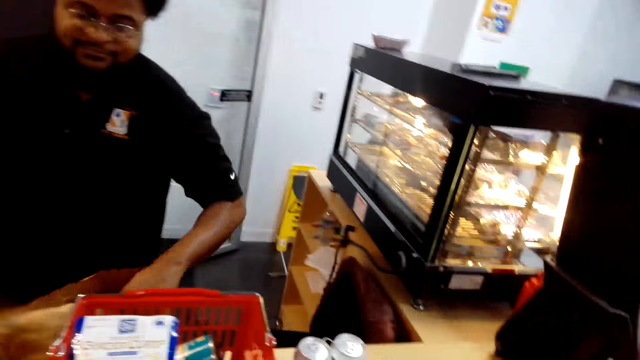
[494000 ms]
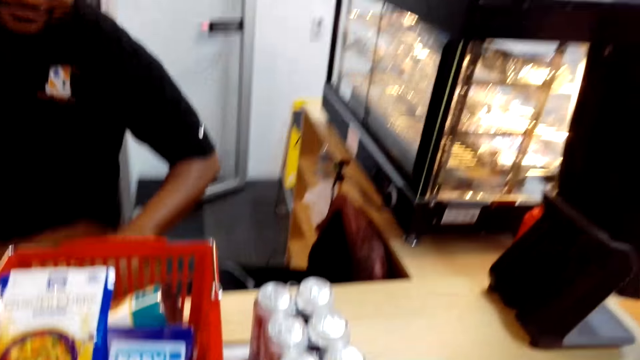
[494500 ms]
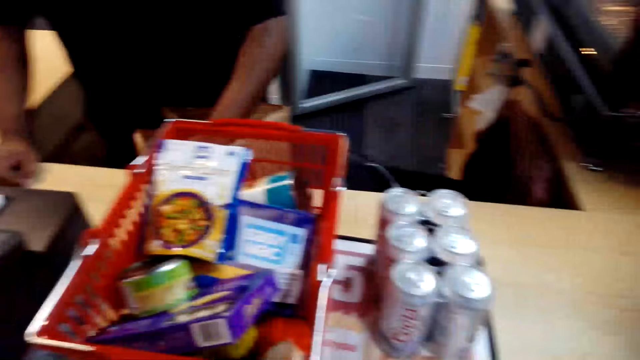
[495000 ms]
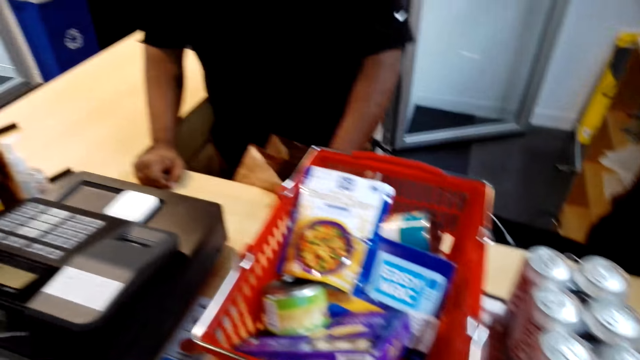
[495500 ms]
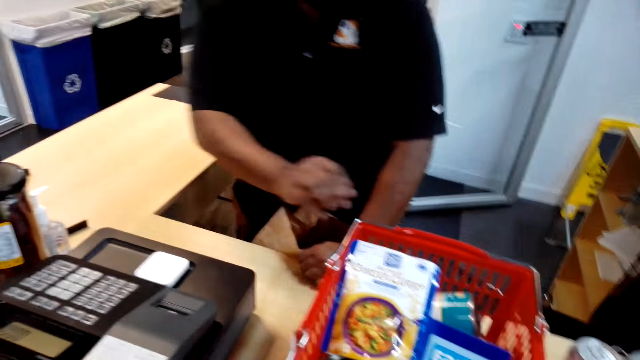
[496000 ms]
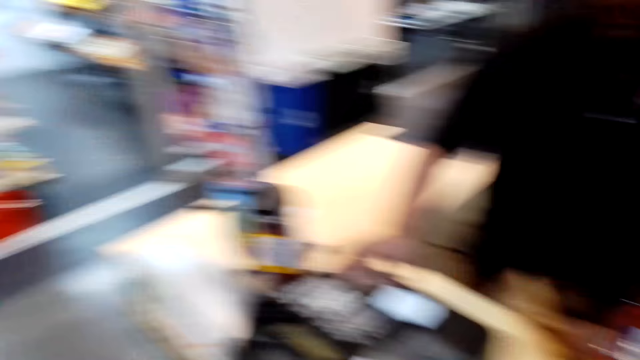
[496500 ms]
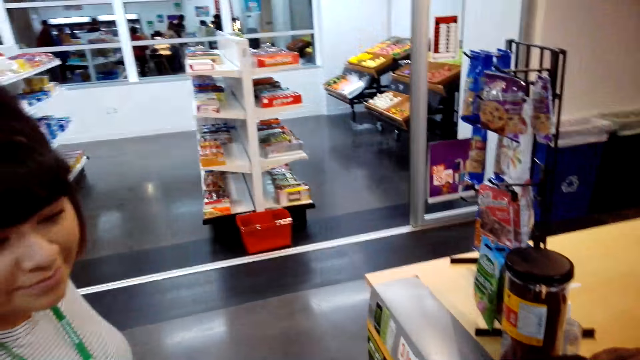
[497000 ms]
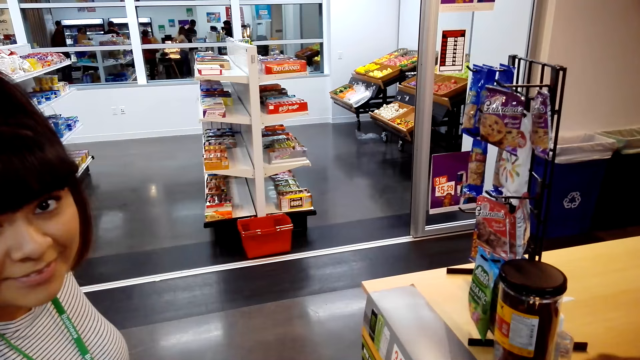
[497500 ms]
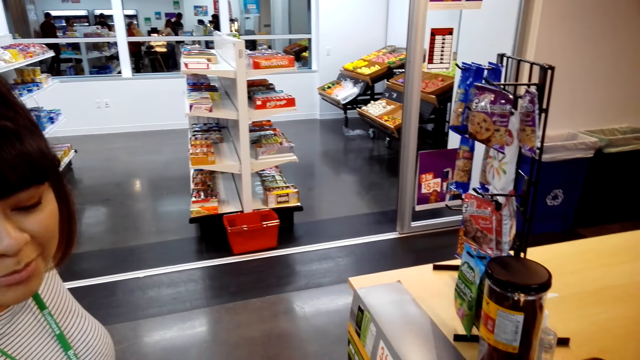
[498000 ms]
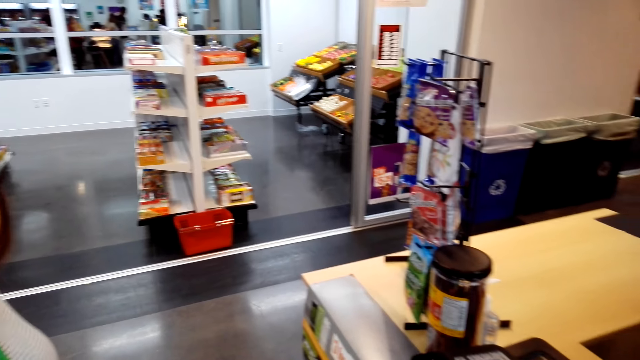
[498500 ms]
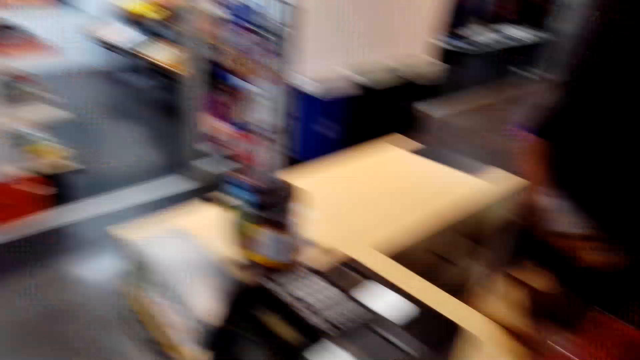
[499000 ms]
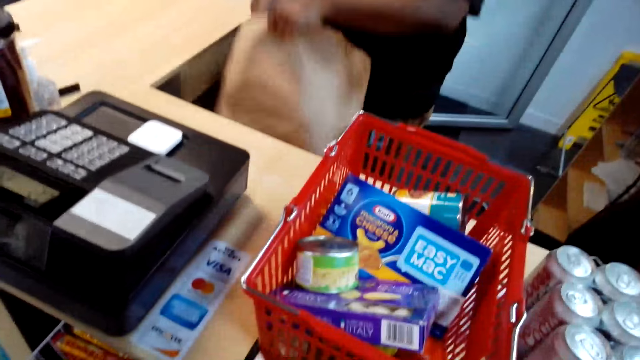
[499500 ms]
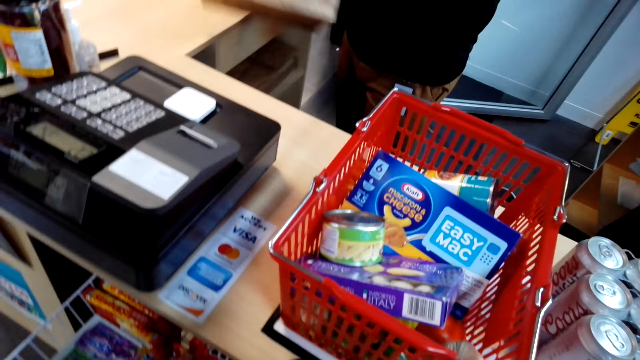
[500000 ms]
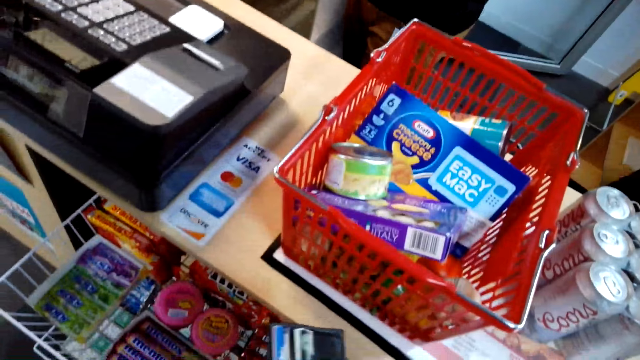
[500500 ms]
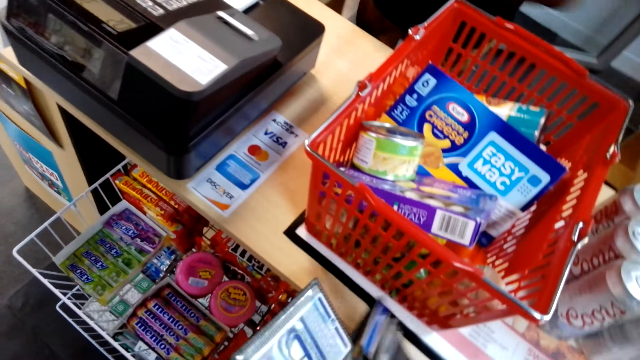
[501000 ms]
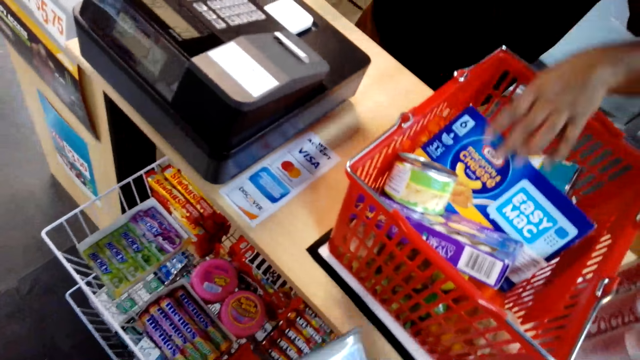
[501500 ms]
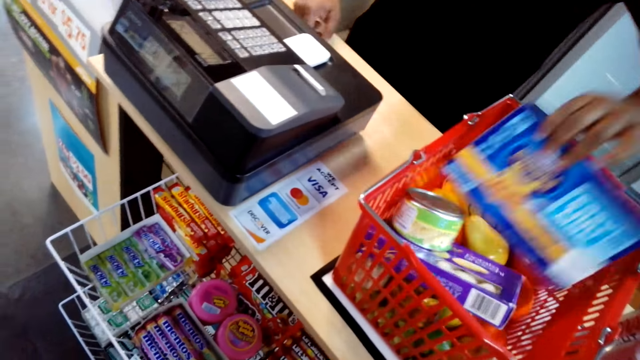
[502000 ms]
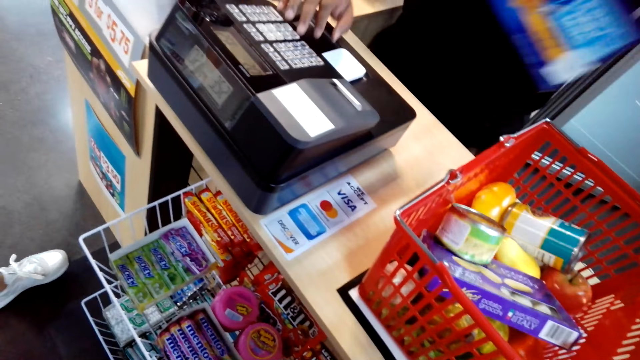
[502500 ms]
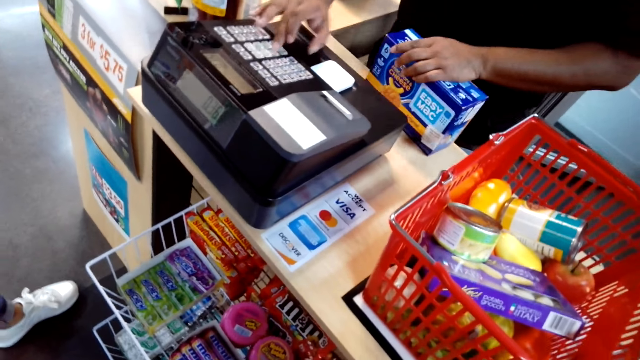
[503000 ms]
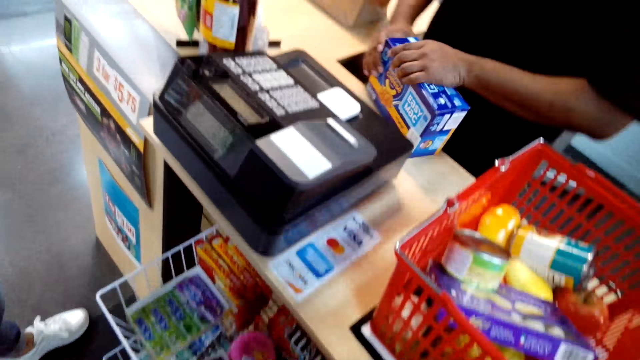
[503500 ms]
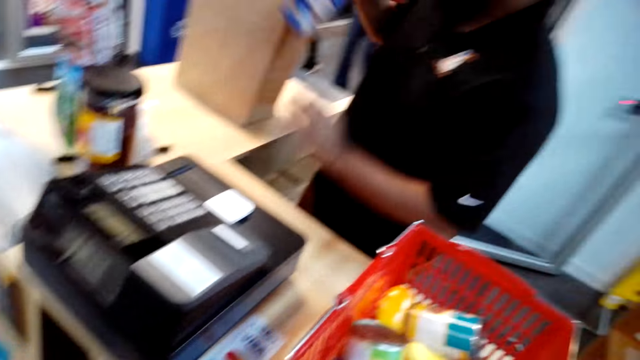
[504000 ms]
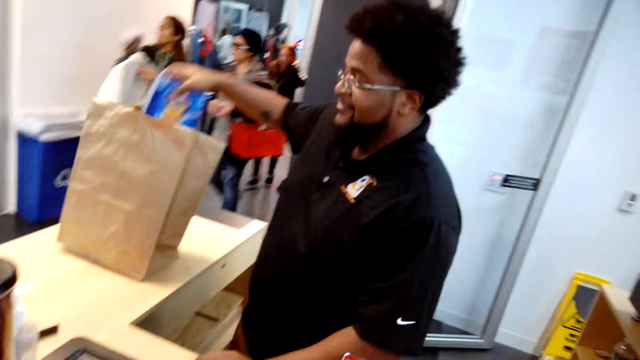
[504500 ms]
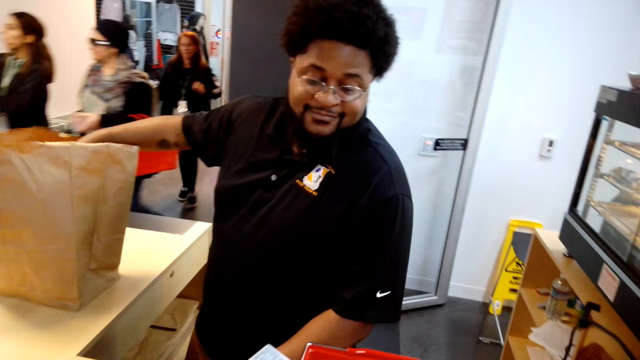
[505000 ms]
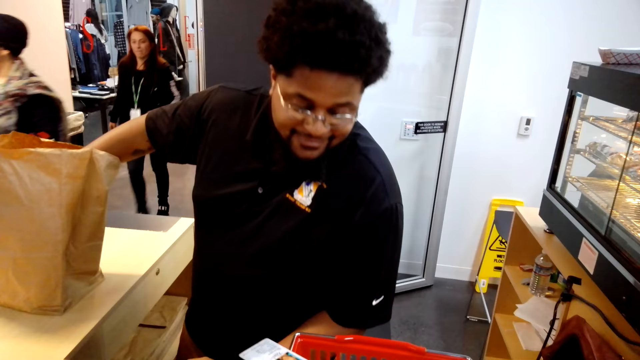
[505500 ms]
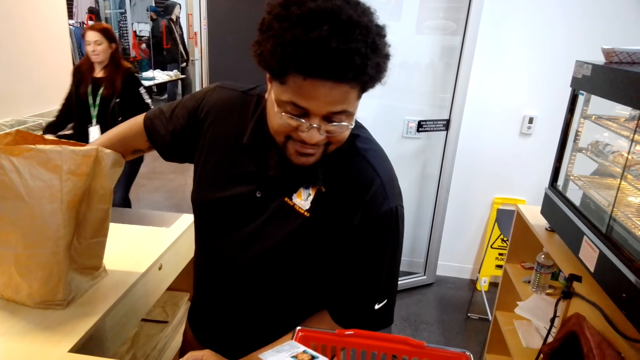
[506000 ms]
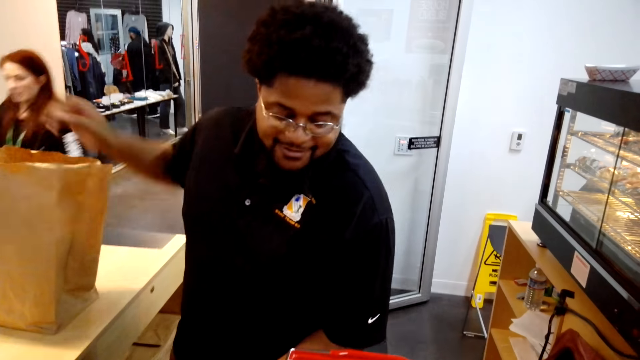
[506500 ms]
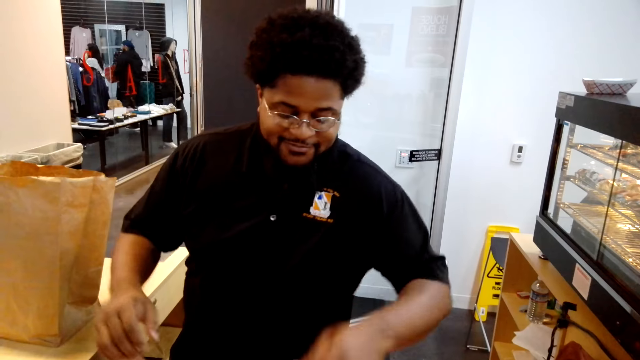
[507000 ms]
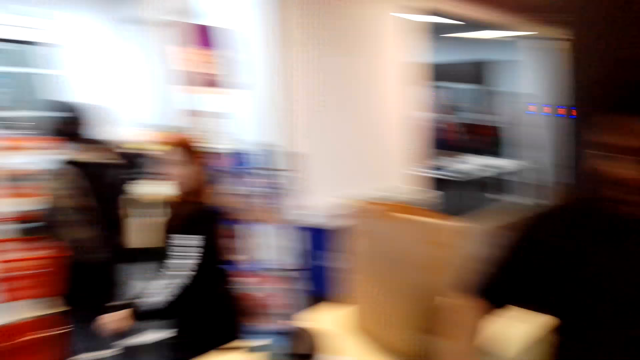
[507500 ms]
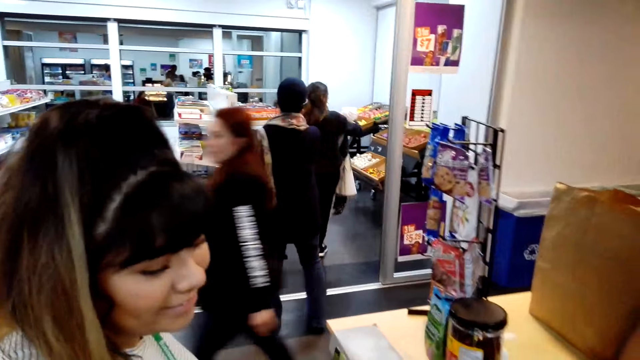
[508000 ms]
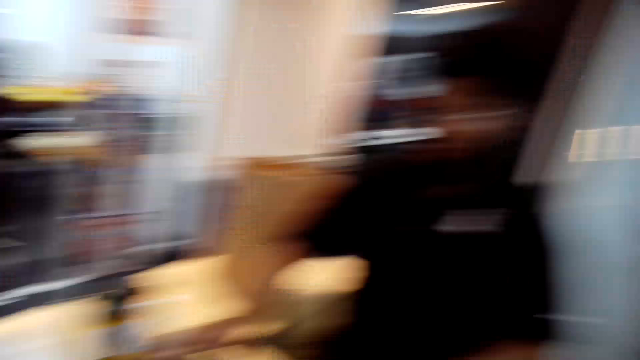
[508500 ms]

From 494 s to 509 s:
The camera wearer interacts with the lady. He stares at the cashier. He looks through his wallet. The cashier takes the mac and cheese box, bills the mac and cheese and puts the mac and cheese in the paper bag.

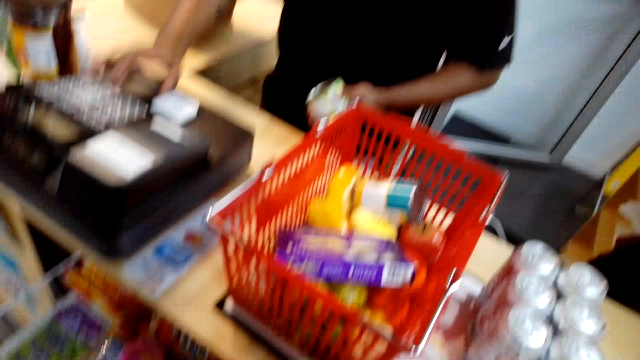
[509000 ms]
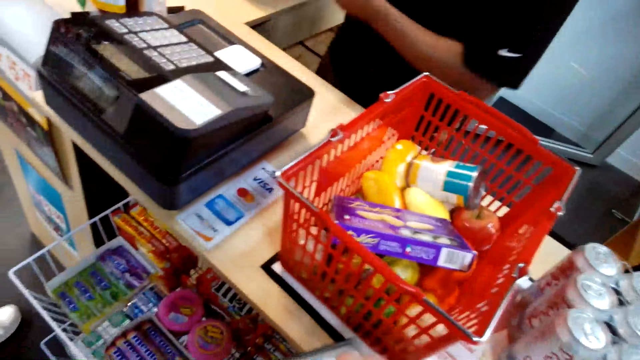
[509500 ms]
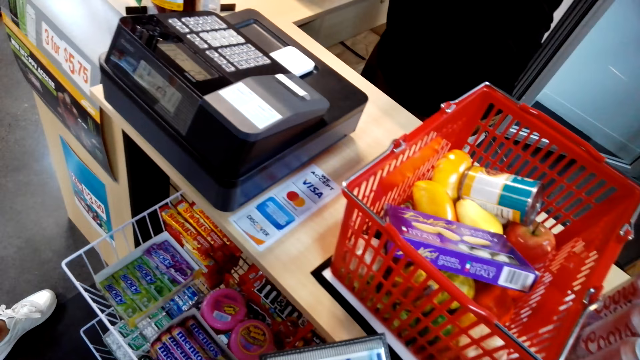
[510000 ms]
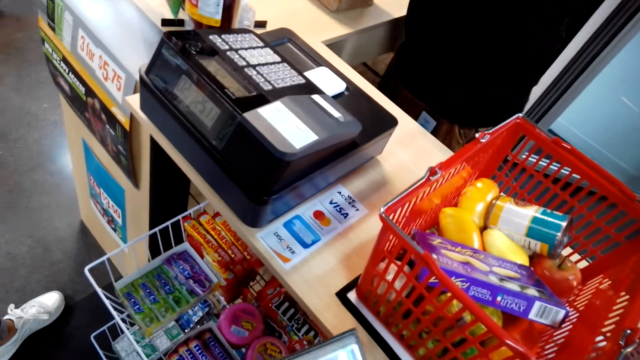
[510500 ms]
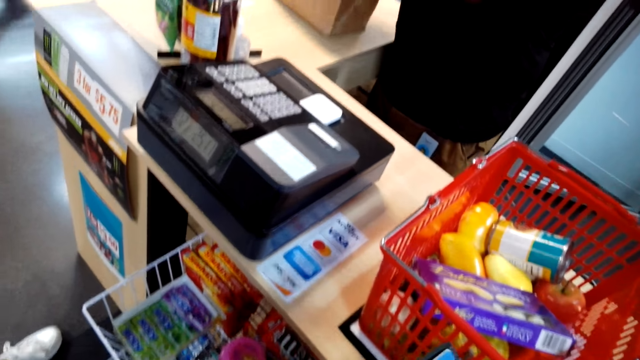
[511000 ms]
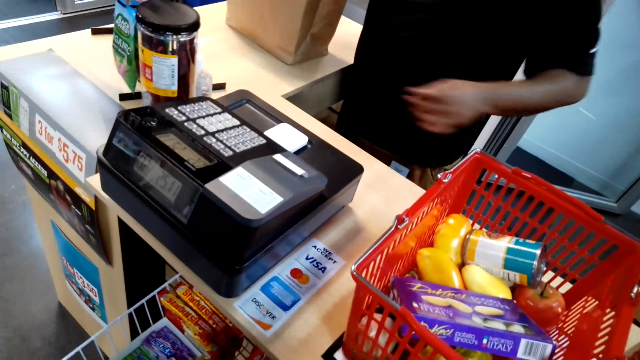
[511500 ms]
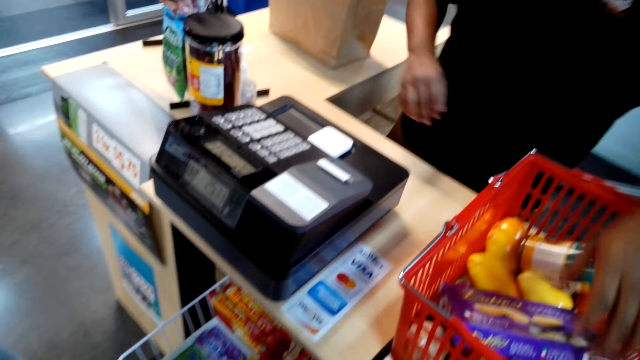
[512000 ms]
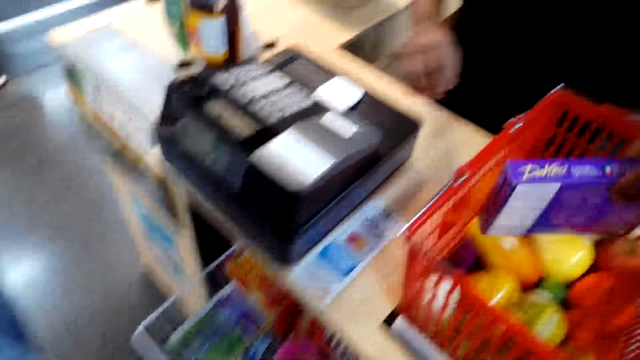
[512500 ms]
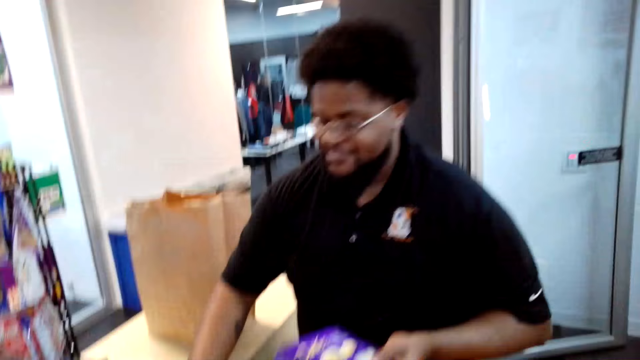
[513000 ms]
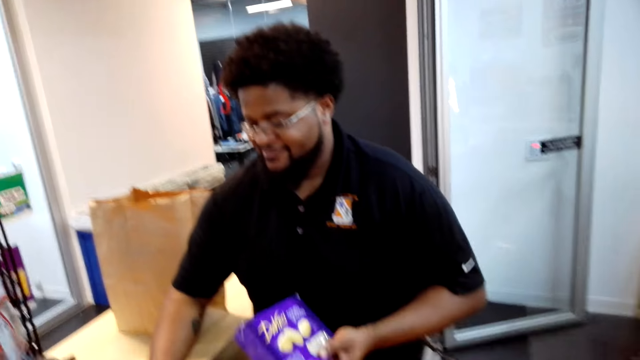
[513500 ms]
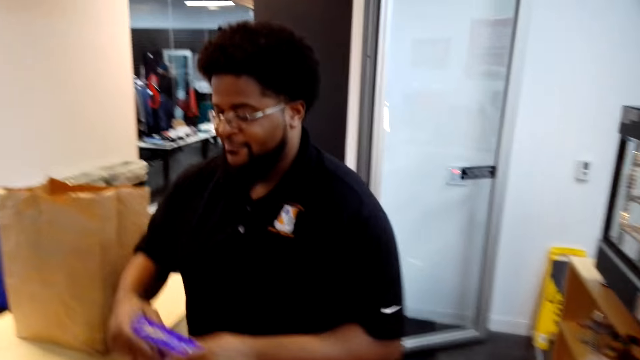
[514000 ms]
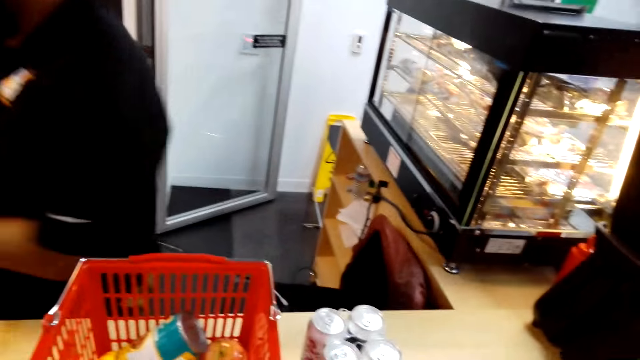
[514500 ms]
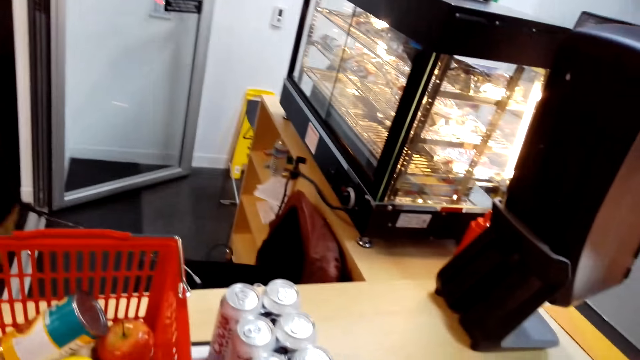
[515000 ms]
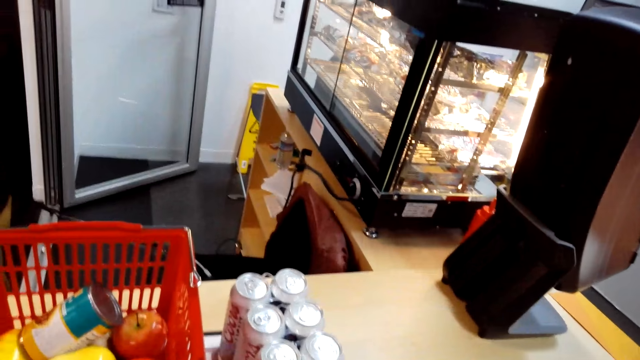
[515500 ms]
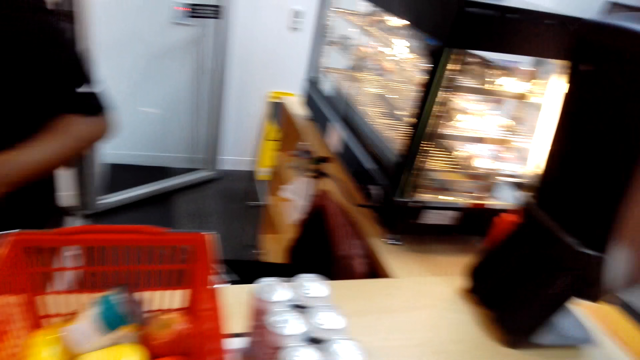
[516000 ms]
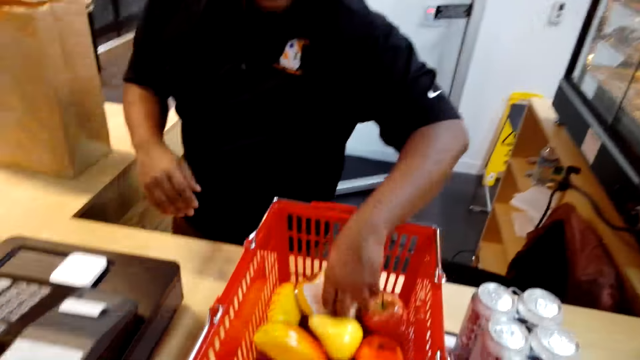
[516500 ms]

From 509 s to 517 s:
The cashier takes the box from the basket and packs the camera wearer's luggage.
